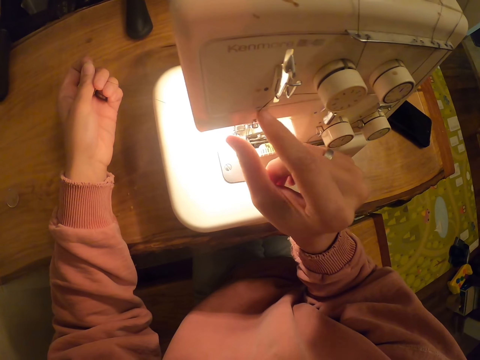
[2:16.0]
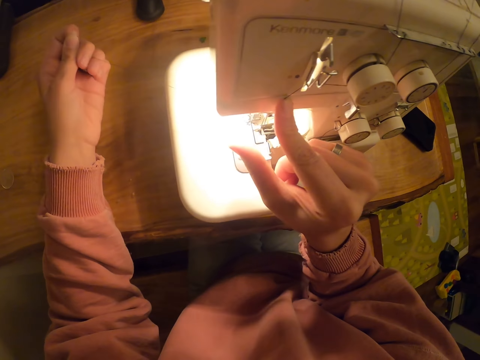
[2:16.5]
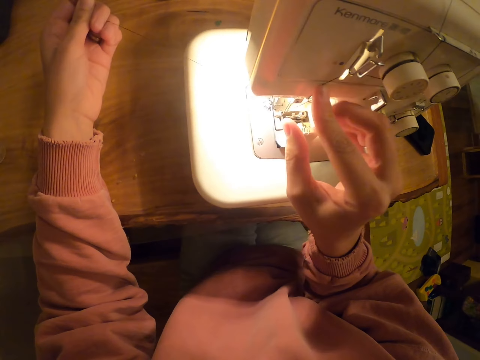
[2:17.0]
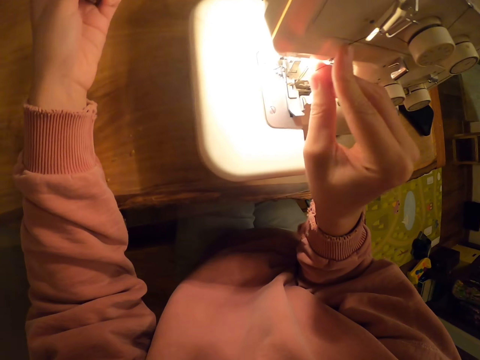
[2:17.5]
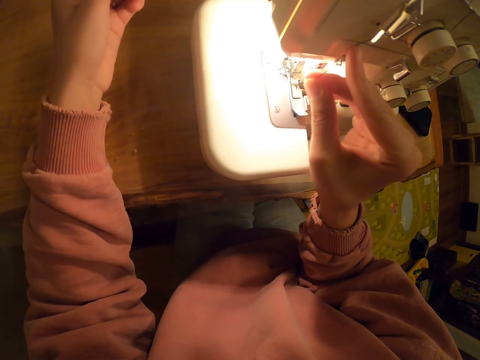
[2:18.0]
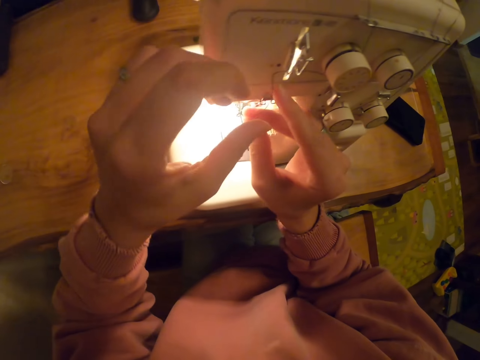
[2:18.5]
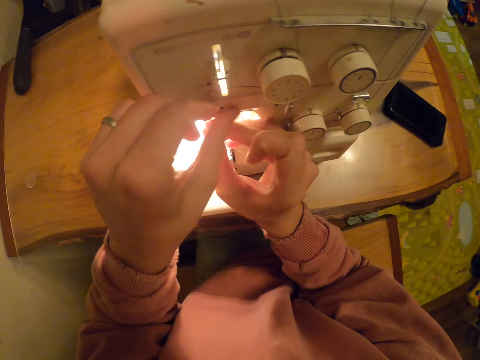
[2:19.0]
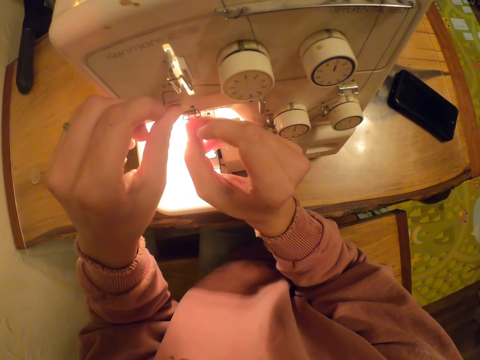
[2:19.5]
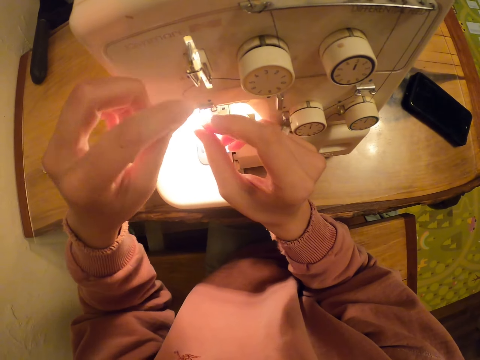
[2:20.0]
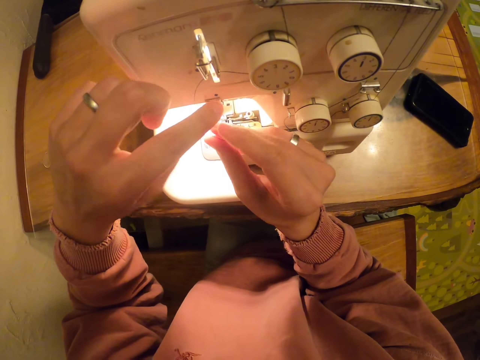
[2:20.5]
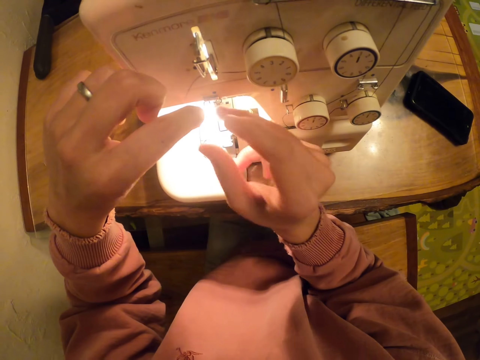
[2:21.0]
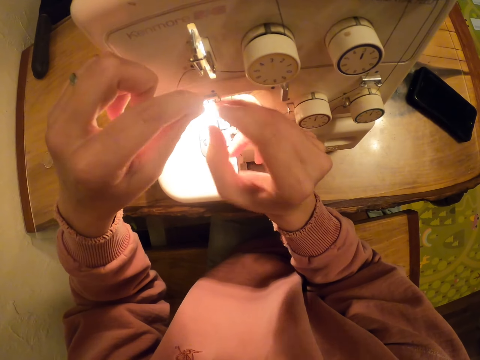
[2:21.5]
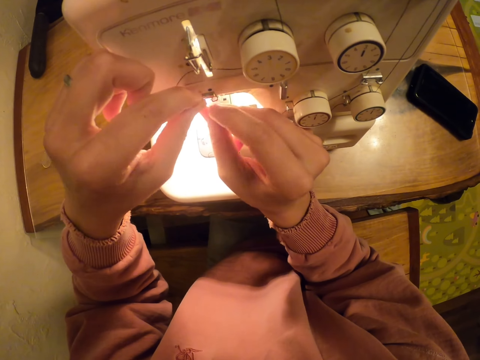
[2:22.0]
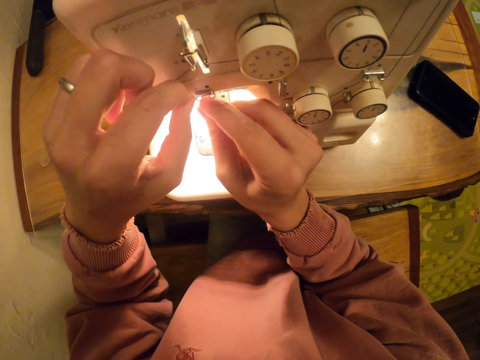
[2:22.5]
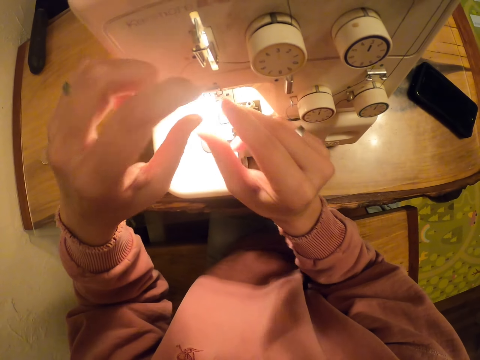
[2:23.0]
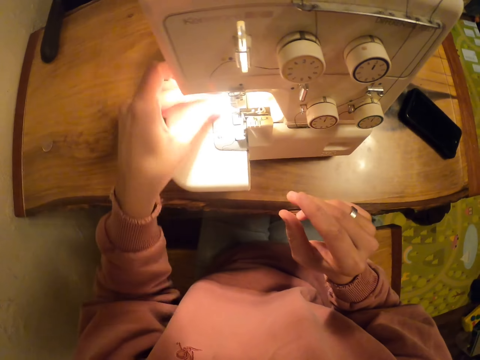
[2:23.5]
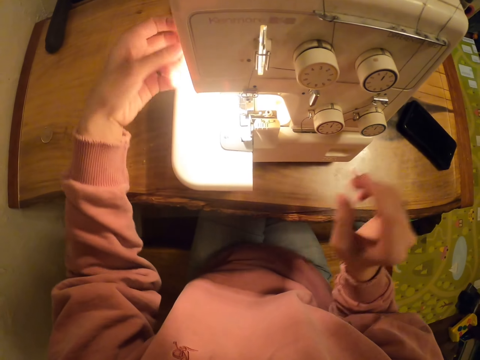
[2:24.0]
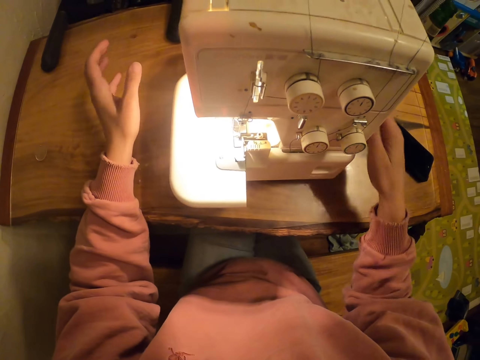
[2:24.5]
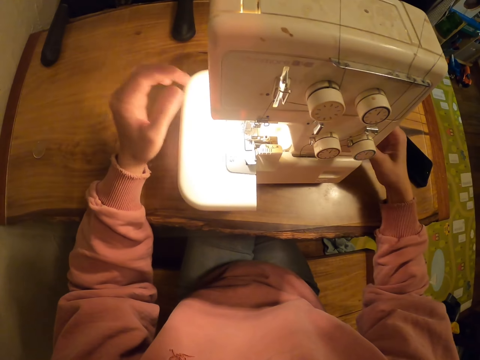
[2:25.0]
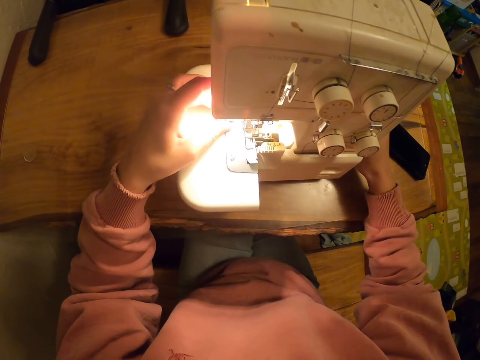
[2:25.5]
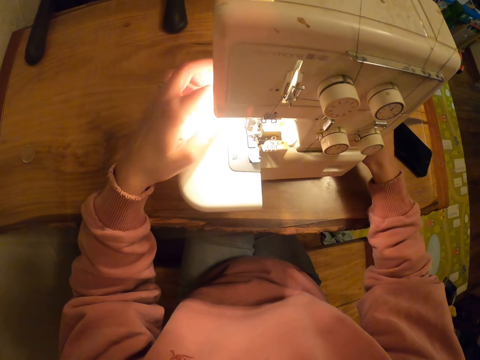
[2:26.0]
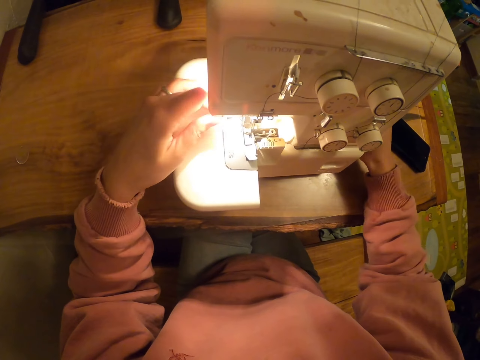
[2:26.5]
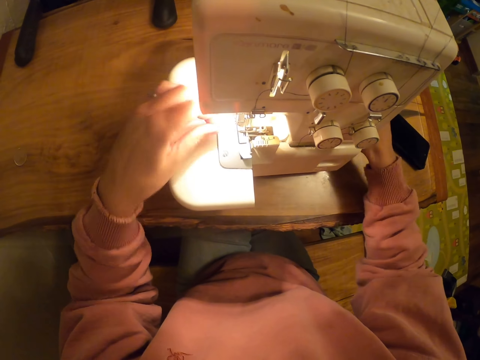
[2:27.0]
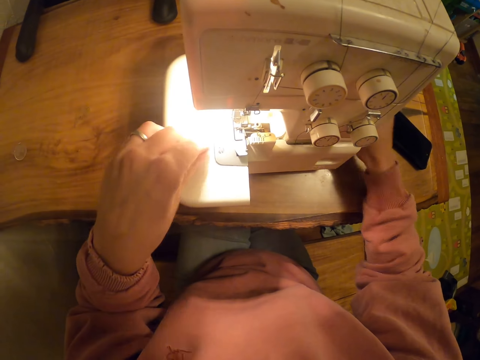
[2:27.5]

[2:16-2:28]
The camera wearer touches the thread. They adjust the sewing machine.

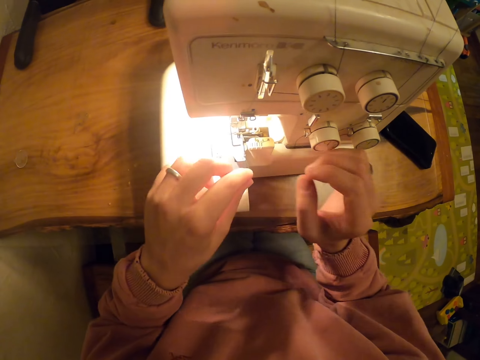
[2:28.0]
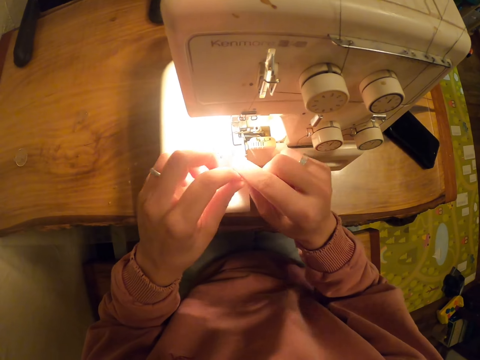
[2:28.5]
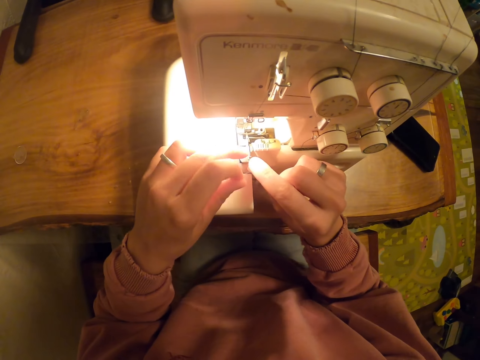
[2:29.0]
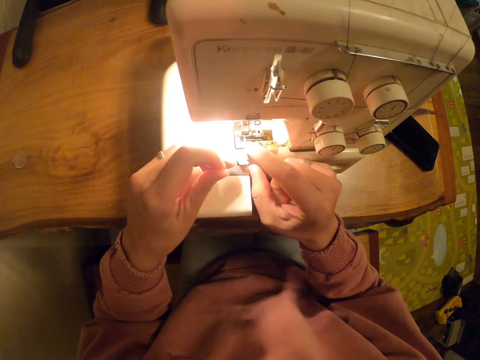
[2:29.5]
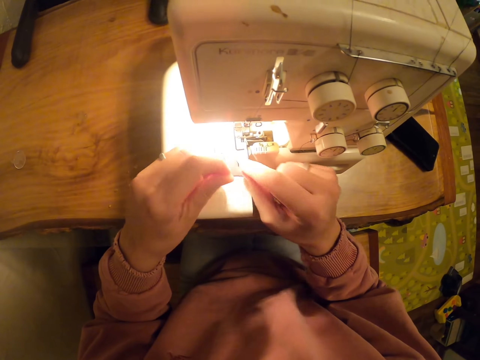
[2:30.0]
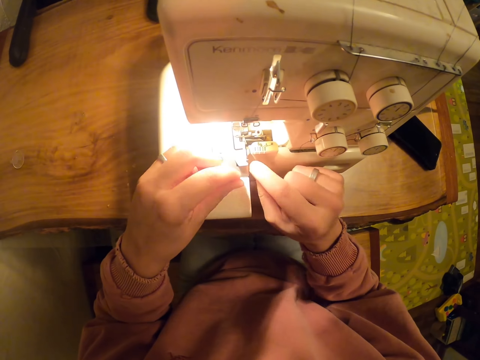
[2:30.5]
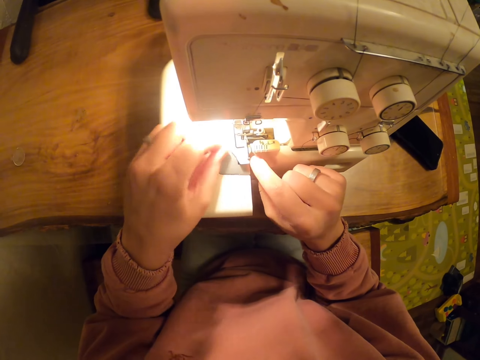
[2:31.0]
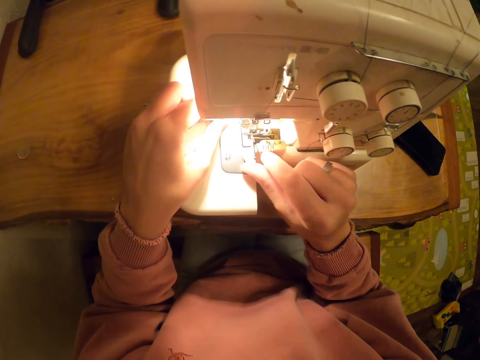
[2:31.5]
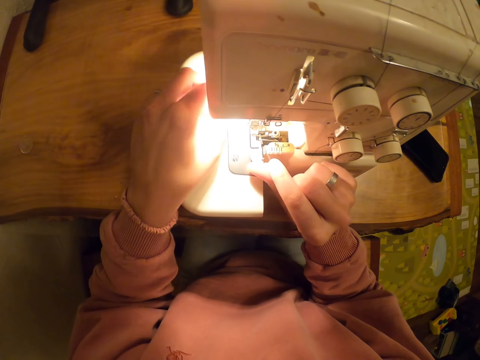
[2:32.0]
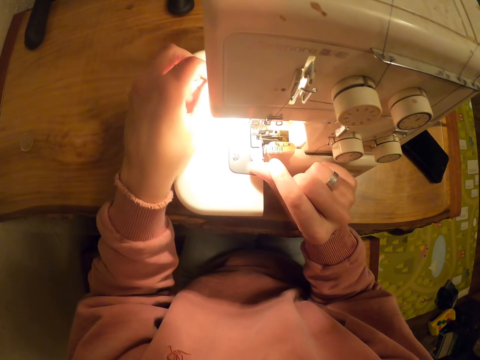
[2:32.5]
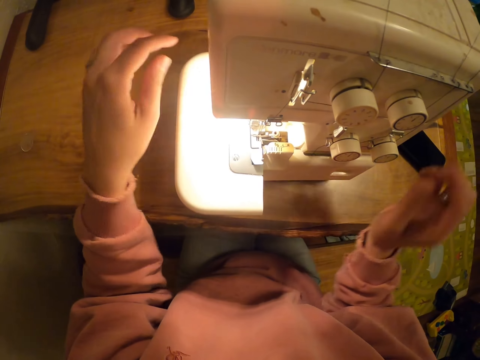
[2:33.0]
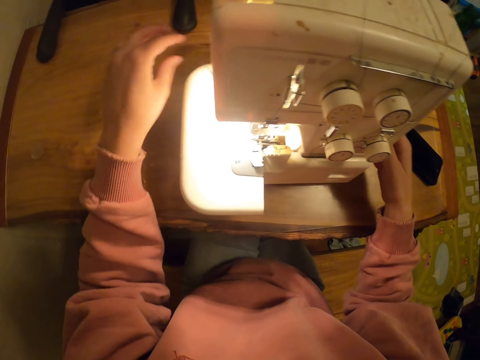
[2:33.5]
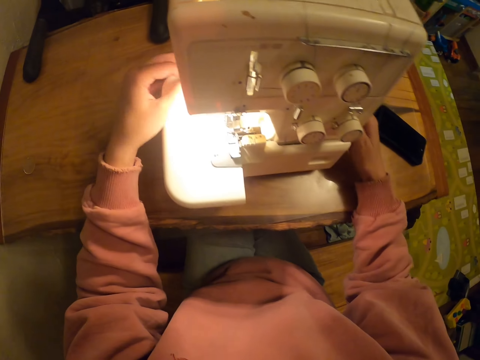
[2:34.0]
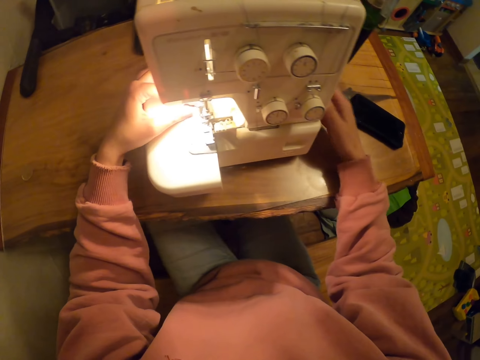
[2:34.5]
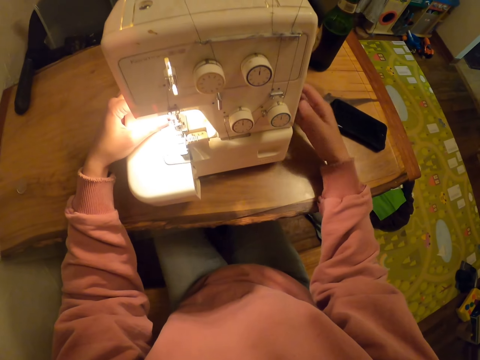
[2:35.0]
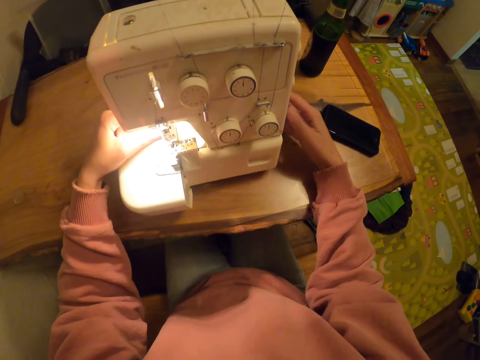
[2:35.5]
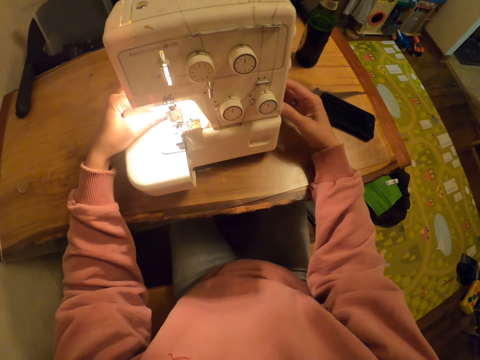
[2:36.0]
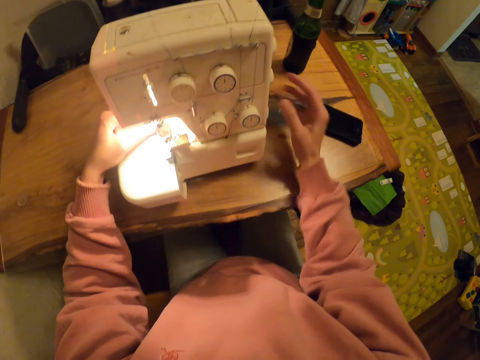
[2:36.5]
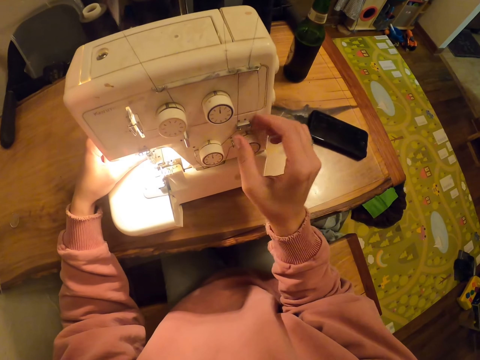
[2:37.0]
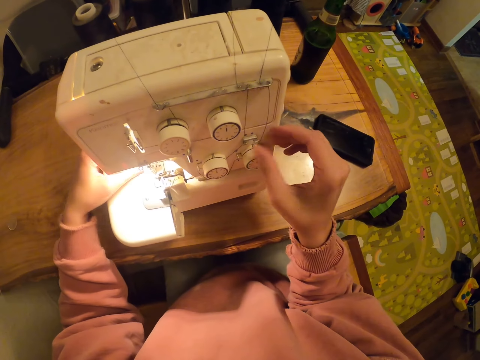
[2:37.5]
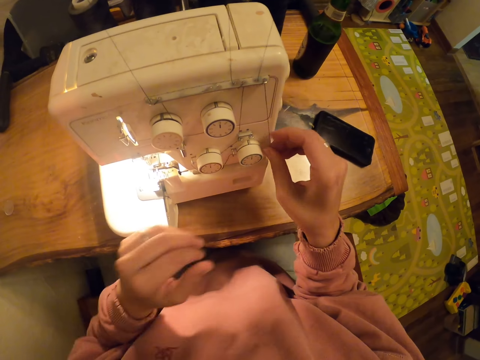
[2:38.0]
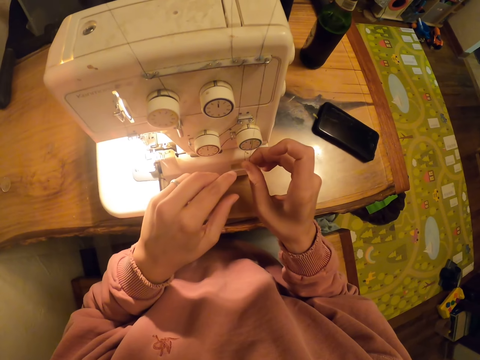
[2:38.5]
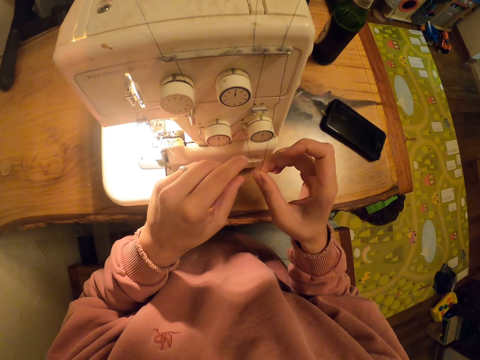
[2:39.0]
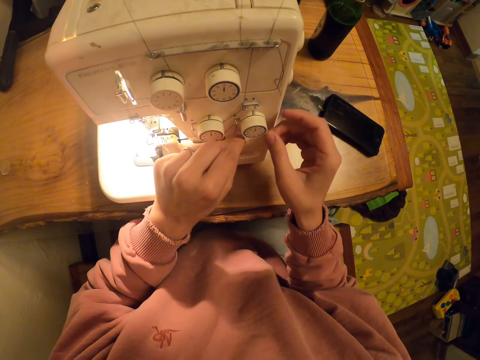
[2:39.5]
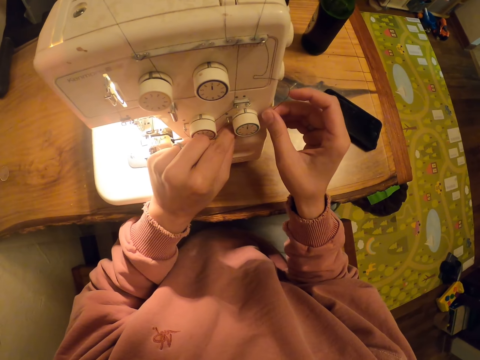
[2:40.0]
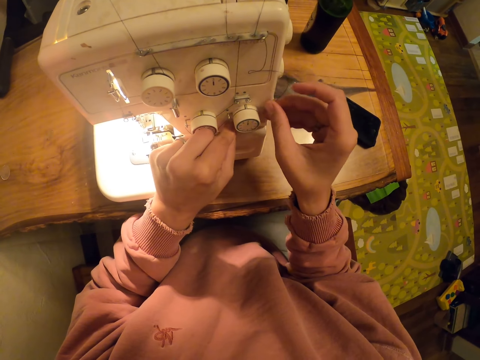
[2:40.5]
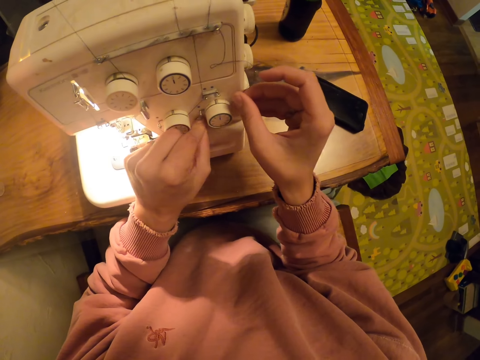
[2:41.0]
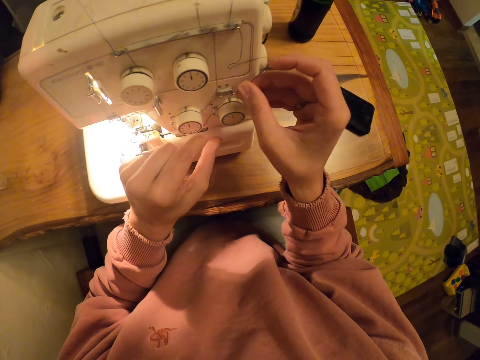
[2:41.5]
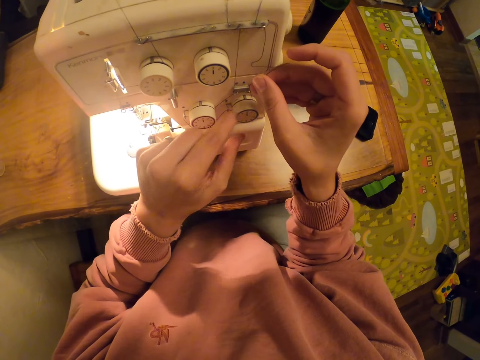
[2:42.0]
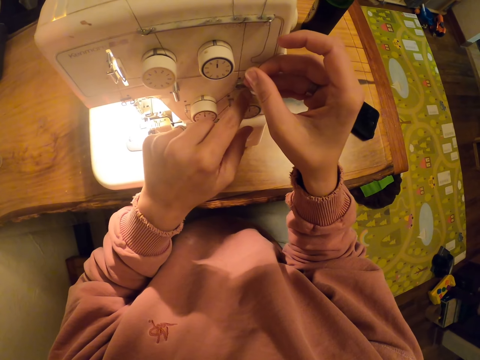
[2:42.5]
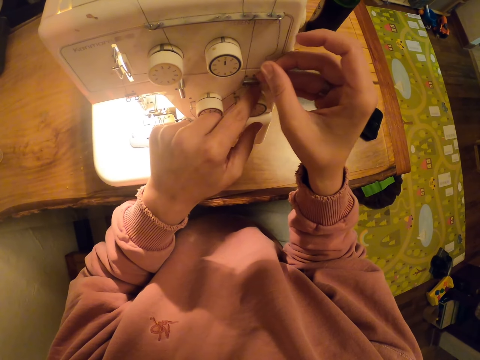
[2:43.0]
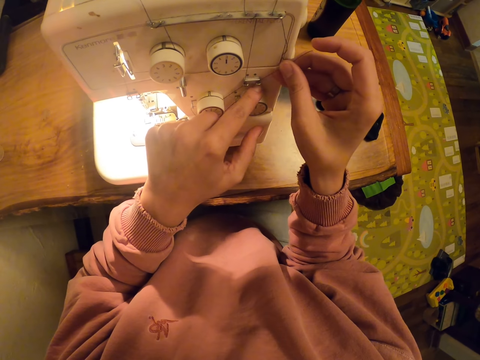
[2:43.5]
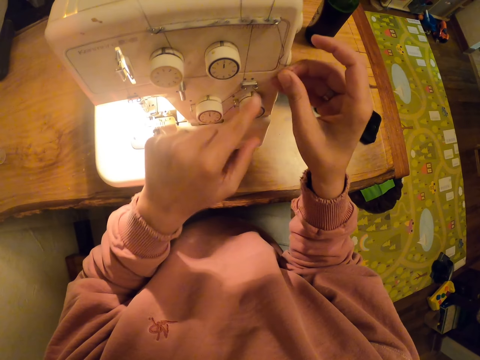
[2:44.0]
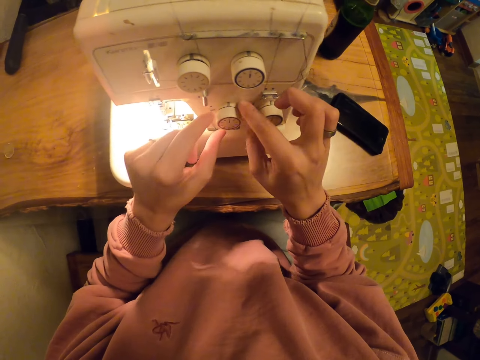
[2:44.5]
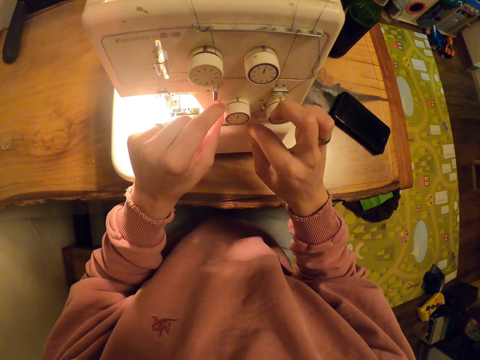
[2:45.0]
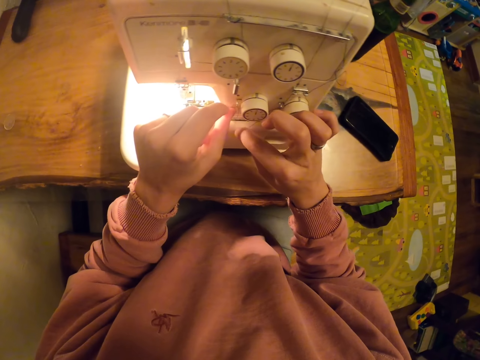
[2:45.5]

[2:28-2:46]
The camera wearer touches the thread. They put the thread on the sewing machine. They adjust the sewing machine. They pull the thread with the right hand. They touch the sewing machine. They put the thread on the sewing machine.
